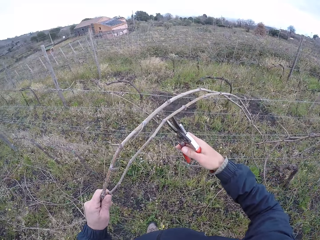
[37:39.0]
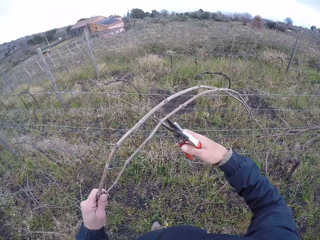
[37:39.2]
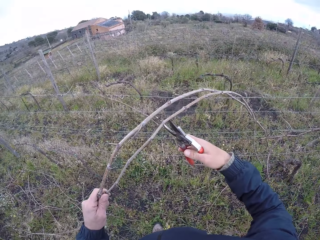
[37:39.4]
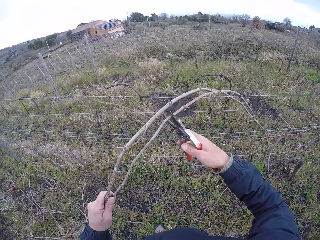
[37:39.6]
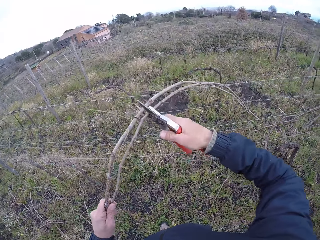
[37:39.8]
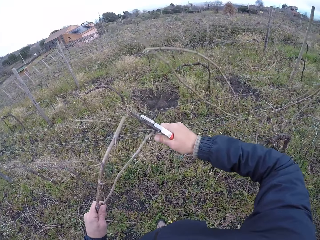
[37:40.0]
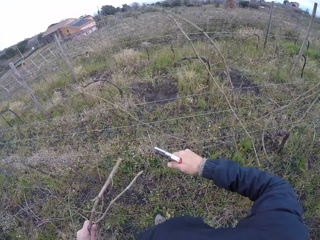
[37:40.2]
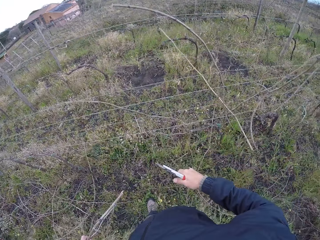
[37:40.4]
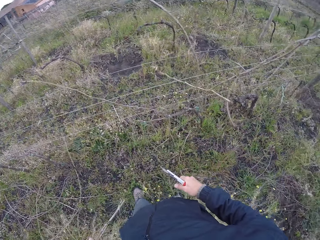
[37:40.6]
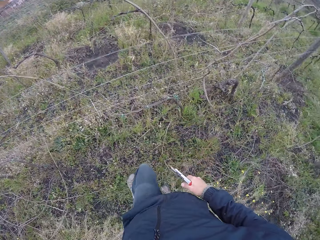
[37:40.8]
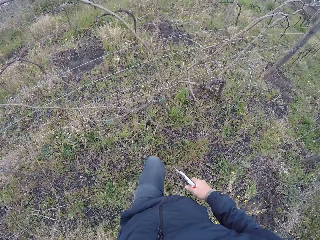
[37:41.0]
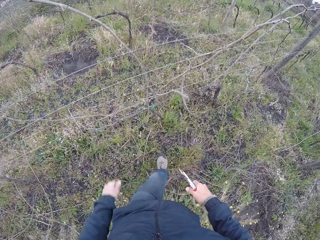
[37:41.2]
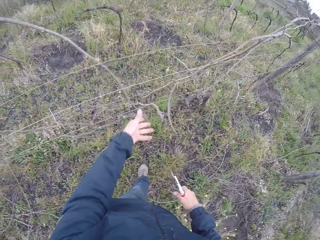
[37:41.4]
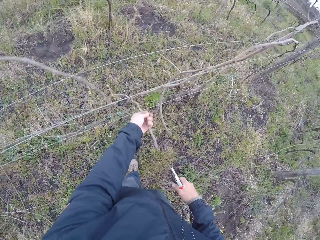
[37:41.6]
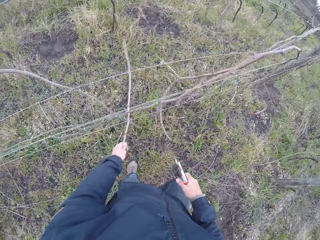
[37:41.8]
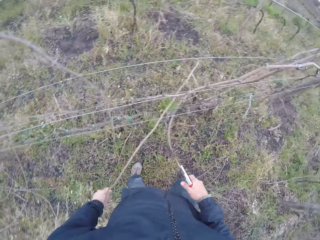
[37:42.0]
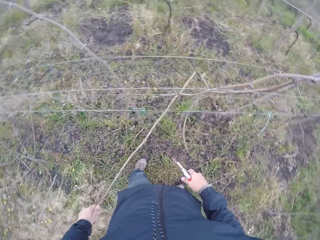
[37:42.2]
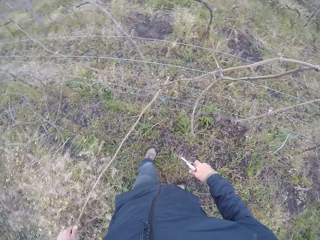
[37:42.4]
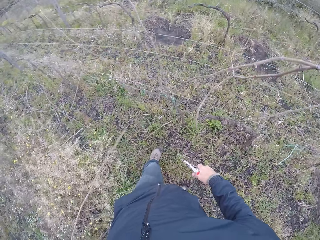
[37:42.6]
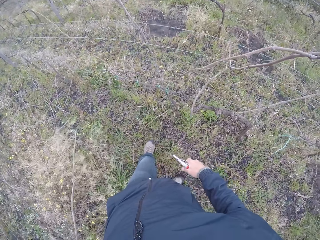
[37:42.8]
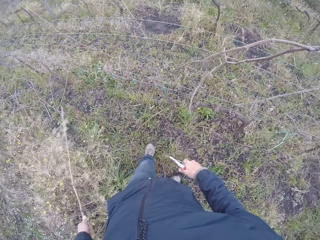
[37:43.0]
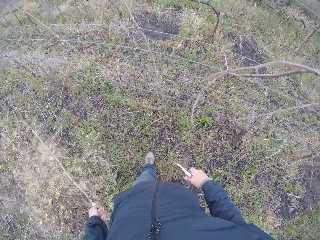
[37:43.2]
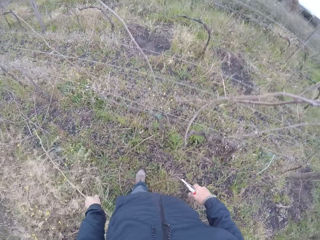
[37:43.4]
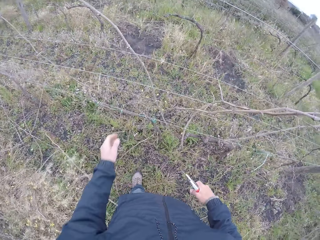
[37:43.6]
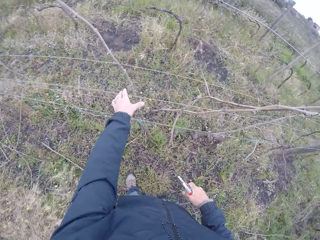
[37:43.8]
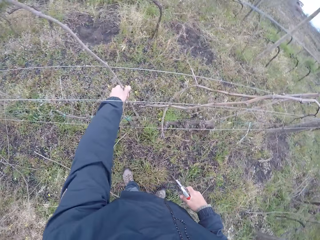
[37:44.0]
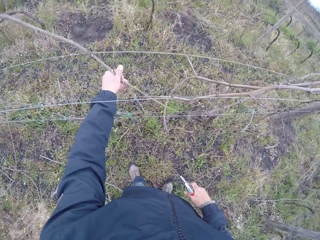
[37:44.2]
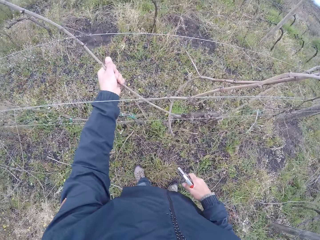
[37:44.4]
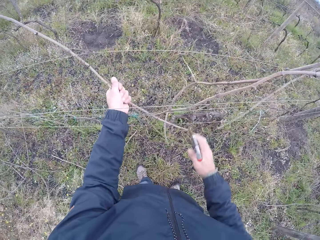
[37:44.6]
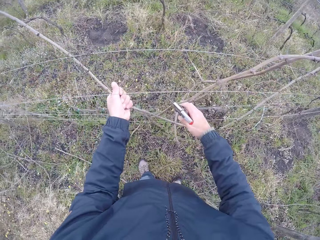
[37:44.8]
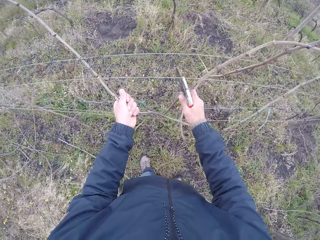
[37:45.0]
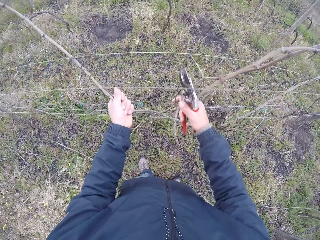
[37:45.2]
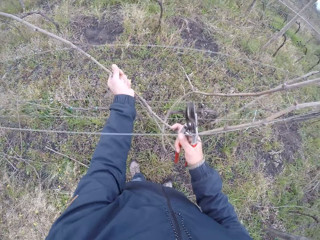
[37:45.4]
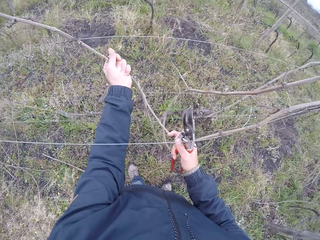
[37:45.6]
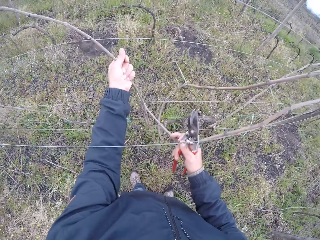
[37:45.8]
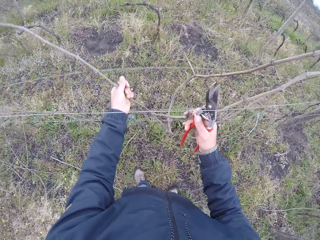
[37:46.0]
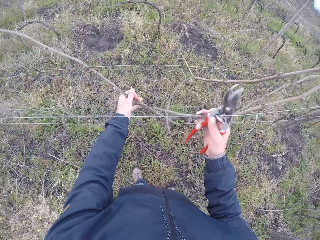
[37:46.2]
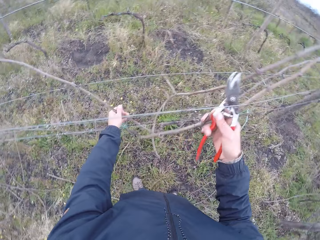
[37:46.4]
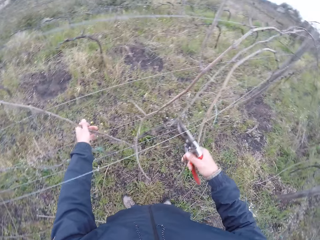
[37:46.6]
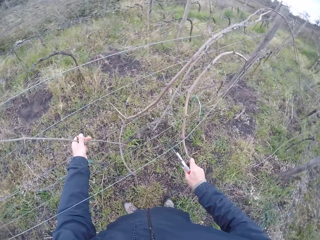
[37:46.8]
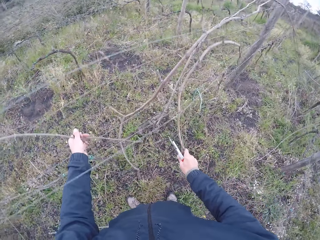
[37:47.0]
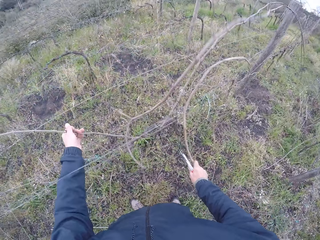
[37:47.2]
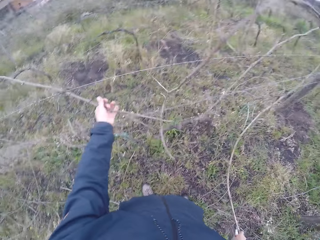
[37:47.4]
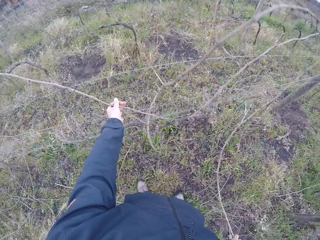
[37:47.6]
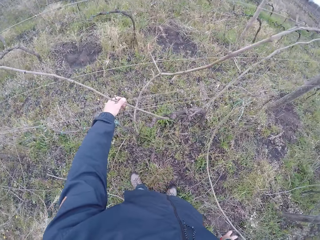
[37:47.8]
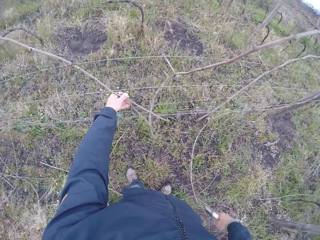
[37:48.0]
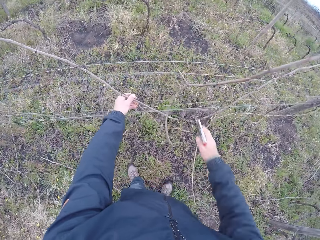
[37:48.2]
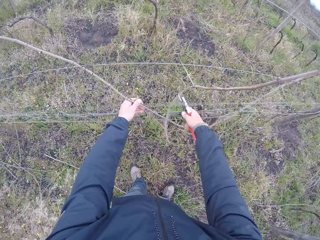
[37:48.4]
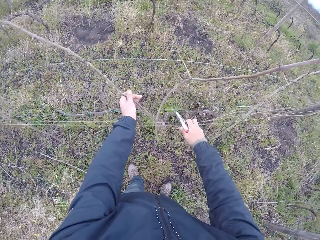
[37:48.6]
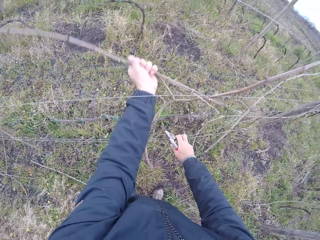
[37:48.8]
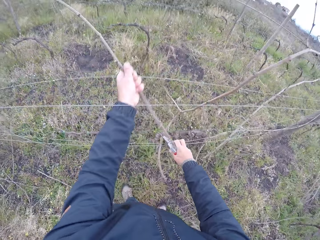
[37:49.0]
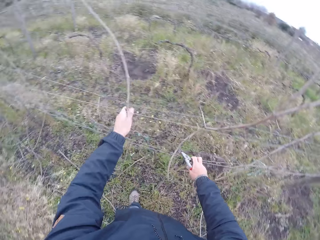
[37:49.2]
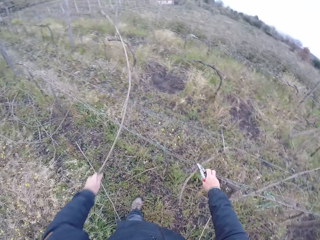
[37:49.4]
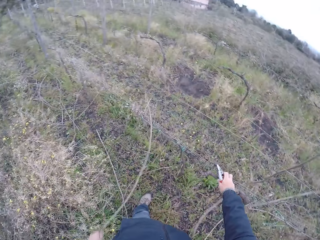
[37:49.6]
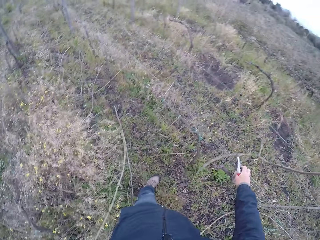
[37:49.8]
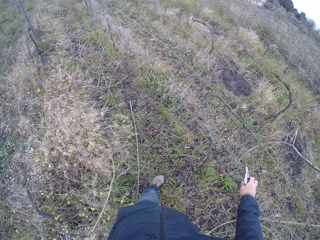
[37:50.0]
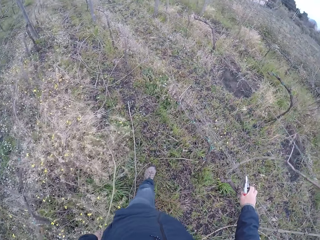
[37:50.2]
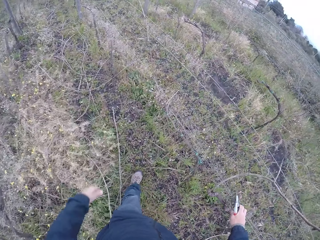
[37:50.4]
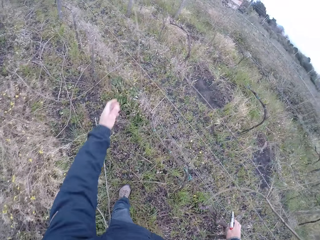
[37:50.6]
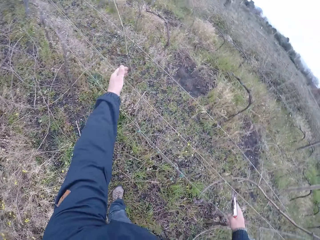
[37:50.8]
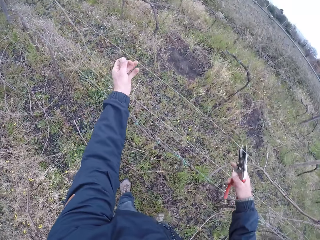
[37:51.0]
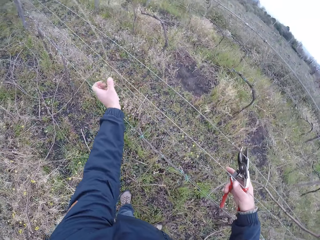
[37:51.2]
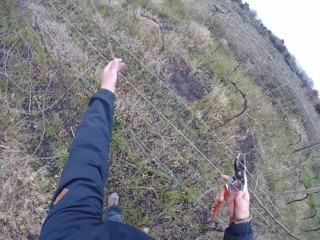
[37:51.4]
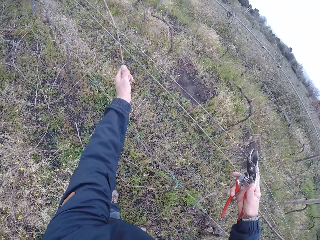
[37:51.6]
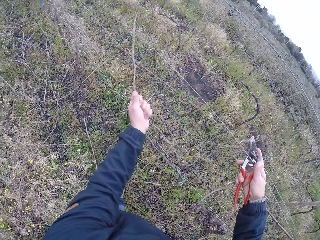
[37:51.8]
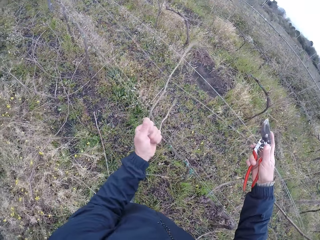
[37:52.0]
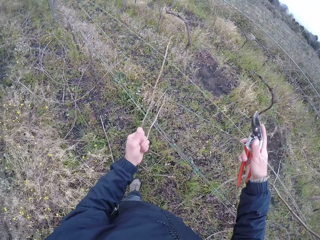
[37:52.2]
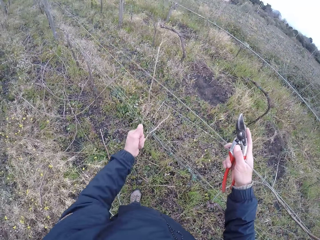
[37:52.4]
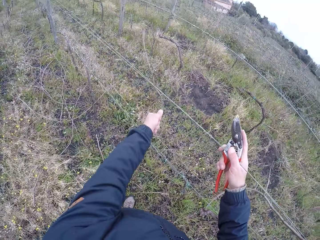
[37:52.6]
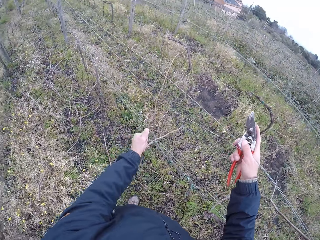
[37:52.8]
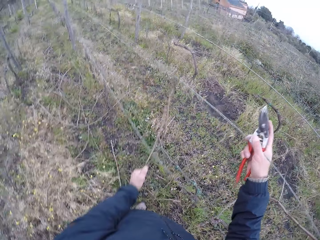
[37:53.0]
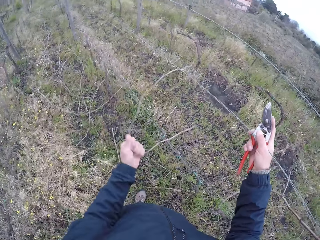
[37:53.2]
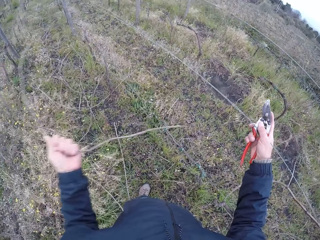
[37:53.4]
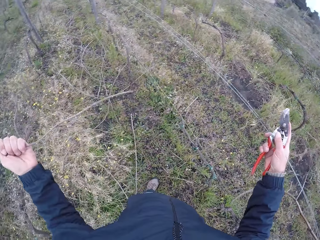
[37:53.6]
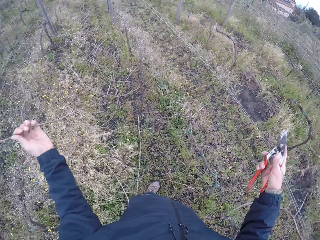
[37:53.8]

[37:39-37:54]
The camera wearer cuts firewood. He drops the stick on the floor with his left hand. He pulls a stick on the barbed wire fence with his left hand. He drops the stick on the floor with his left hand. He pulls the sticks on the barbed wire fence with his left hand and pulls the sticks on the barbed wire fence with his right hand. He drops the stick on the floor with his right hand and adjusts the barbed wire fence with his right hand. He pulls the firewood. He drops the stick on the floor with his left hand. He adjusts the barbed wire fence with his right hand and pulls a stick on the barbed wire fence with his left hand.

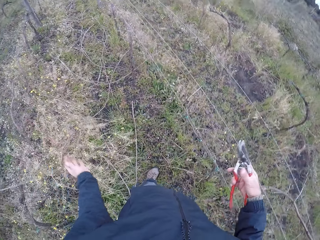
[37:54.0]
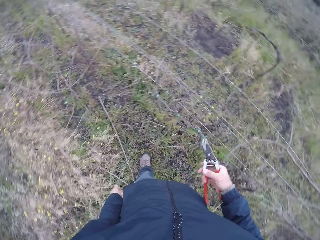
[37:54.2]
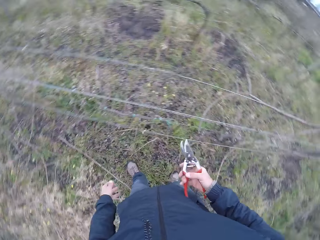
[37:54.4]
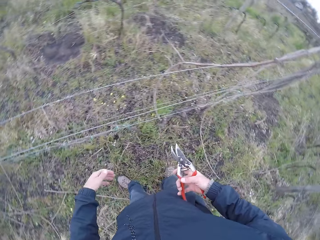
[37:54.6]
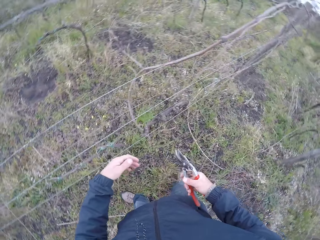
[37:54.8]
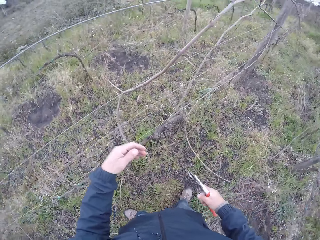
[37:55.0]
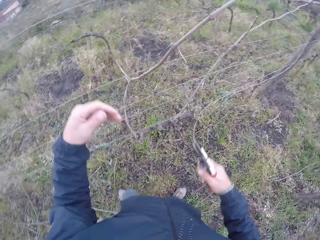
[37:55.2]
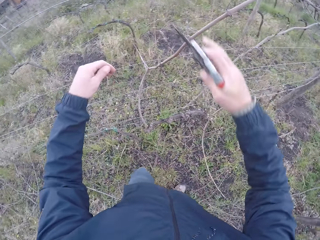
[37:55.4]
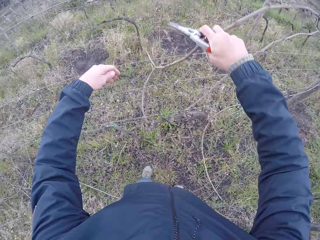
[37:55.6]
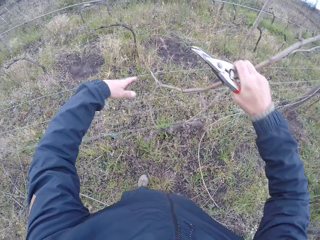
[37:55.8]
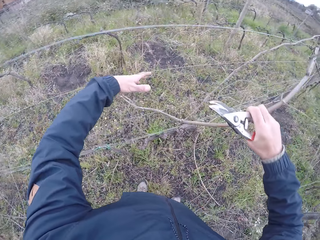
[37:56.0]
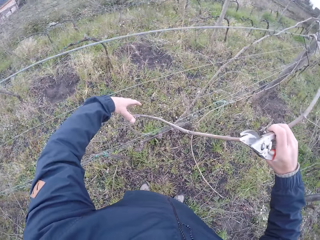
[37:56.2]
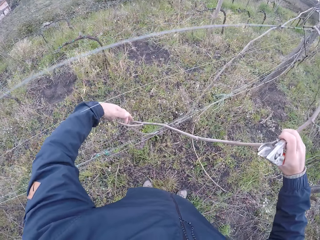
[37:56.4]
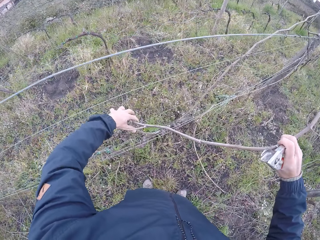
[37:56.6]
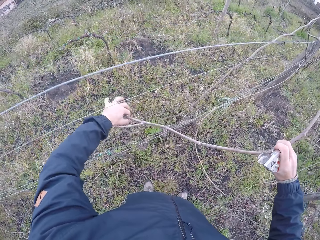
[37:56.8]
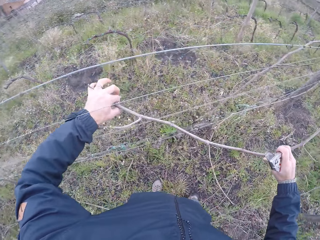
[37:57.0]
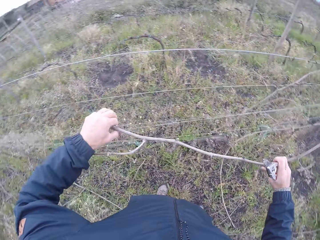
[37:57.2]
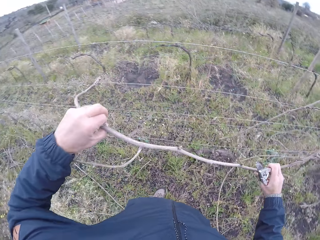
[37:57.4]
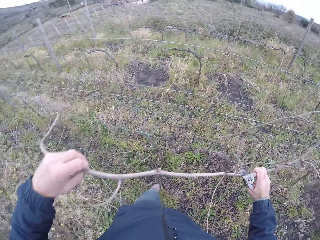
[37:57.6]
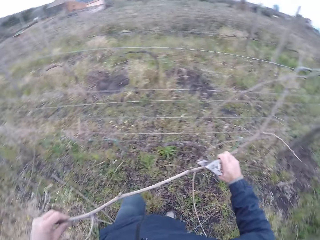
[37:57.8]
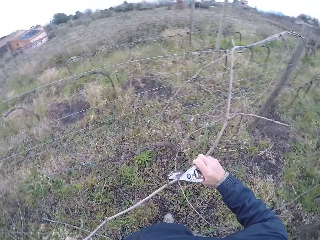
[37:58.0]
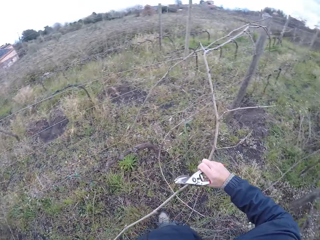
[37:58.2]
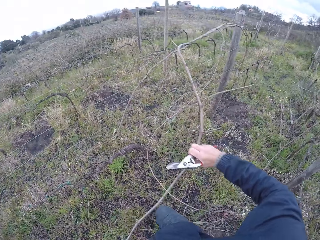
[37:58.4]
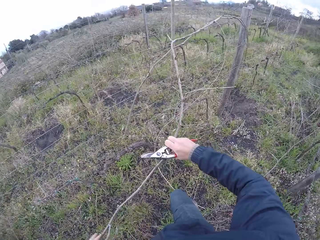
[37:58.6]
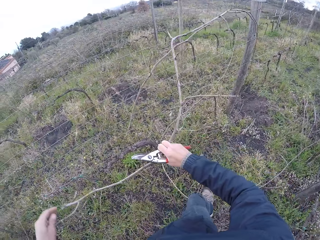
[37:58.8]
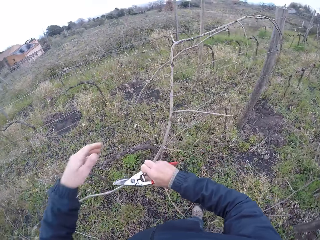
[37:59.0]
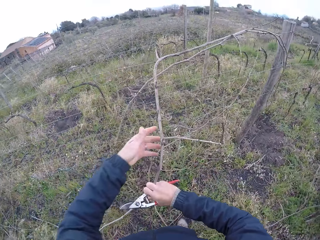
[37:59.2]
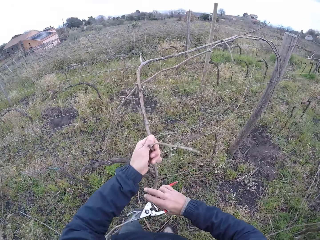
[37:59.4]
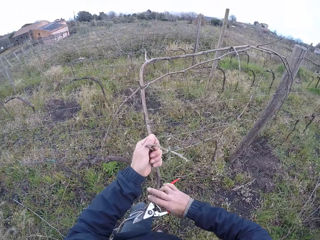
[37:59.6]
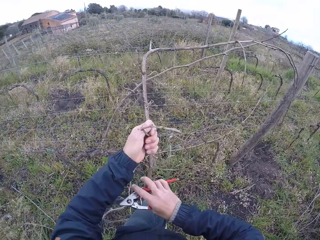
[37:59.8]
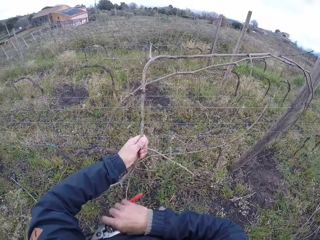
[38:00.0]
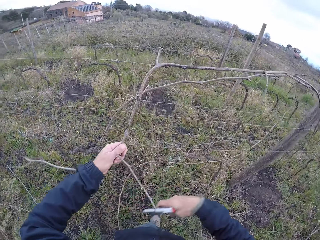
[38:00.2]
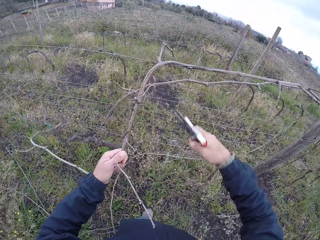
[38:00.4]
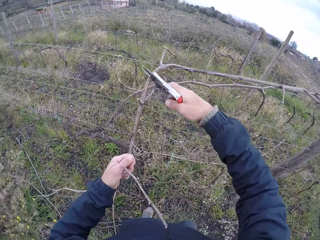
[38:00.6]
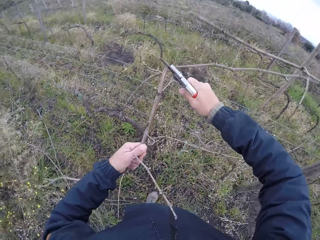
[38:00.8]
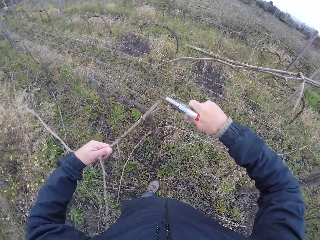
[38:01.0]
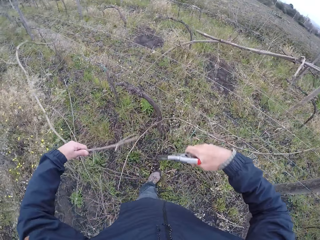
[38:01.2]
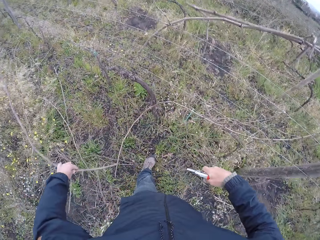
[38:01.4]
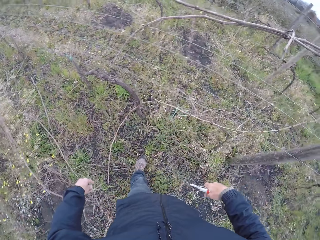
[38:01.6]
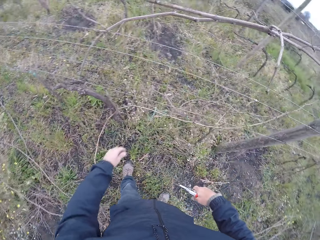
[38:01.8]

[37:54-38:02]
The camera wearer drops the stick on the floor with his left hand. He walks in the field. He pulls a stick on the barbed wire fence with his right hand. He pulls the stick on the barbed wire fence with both hands. He cuts the stick with the stick cutter in his right hand. He drops the stick on the floor with his left hand.
